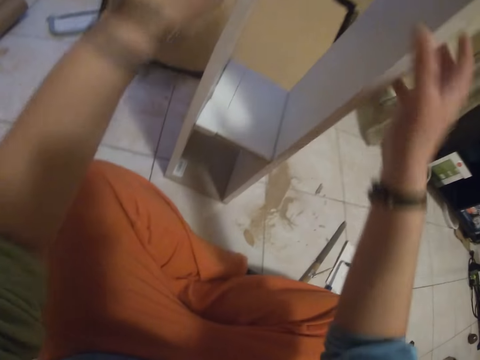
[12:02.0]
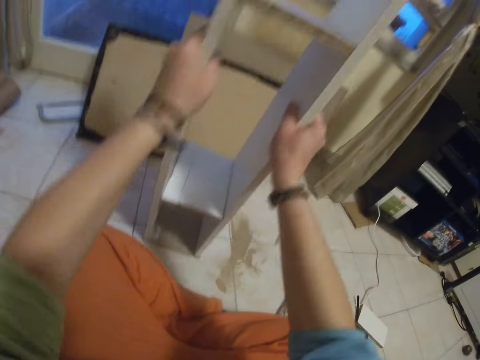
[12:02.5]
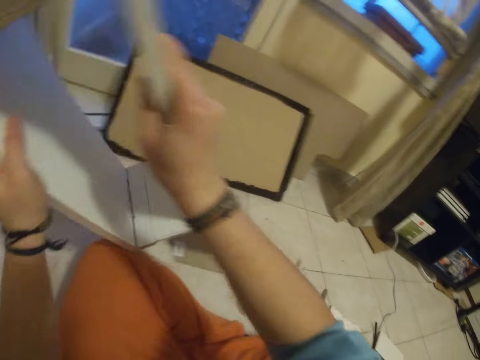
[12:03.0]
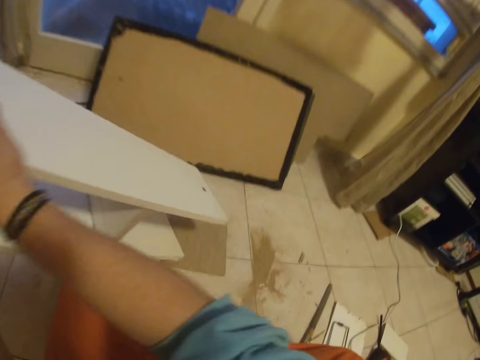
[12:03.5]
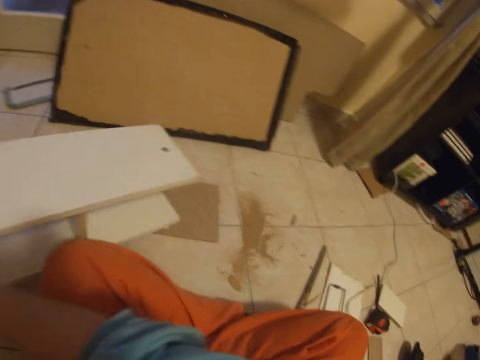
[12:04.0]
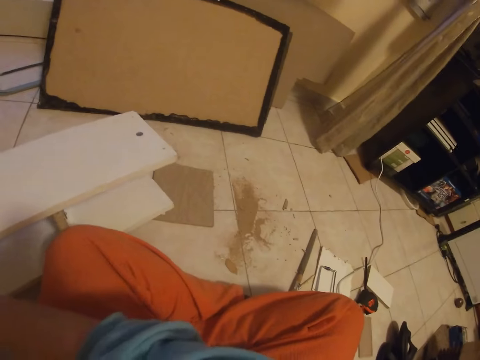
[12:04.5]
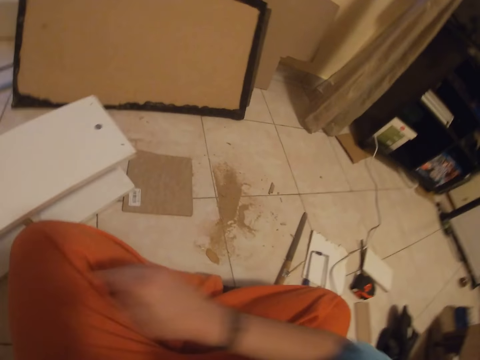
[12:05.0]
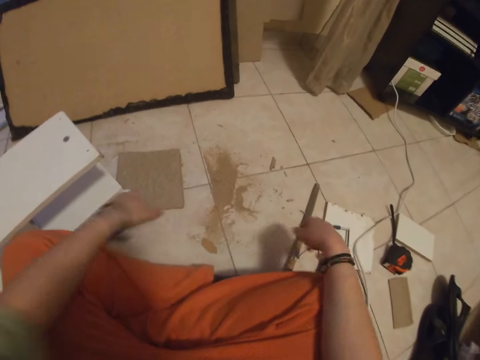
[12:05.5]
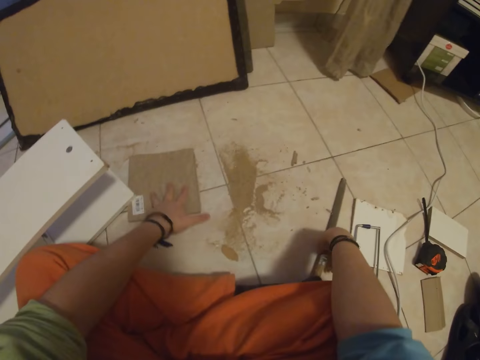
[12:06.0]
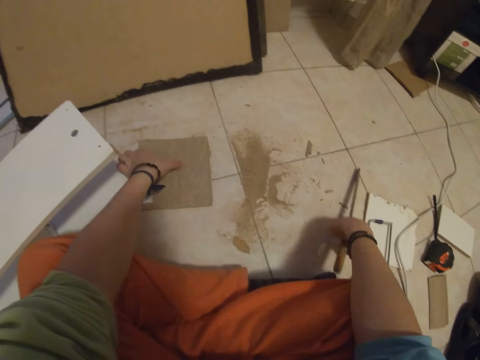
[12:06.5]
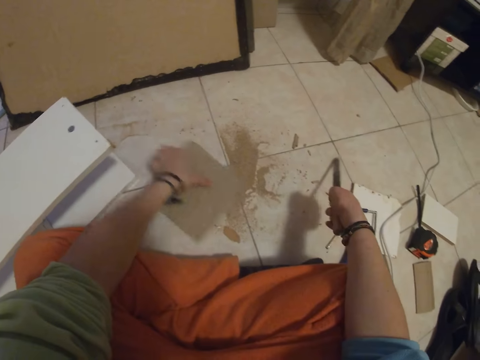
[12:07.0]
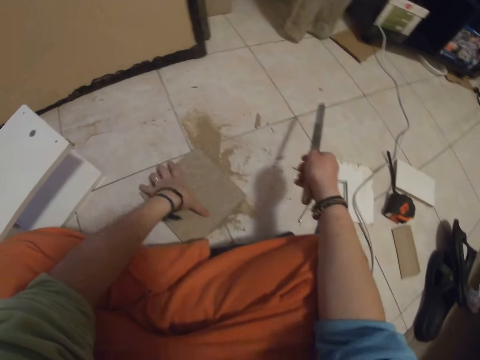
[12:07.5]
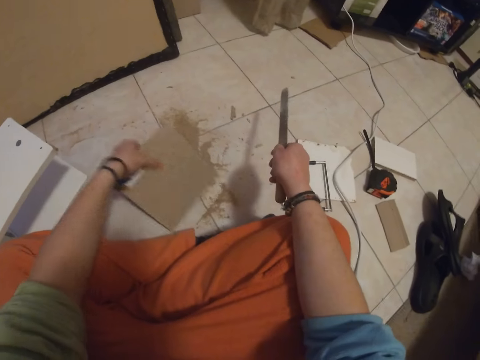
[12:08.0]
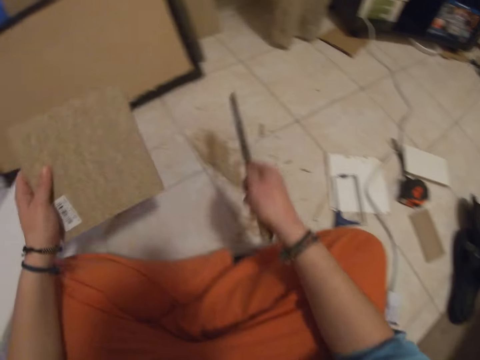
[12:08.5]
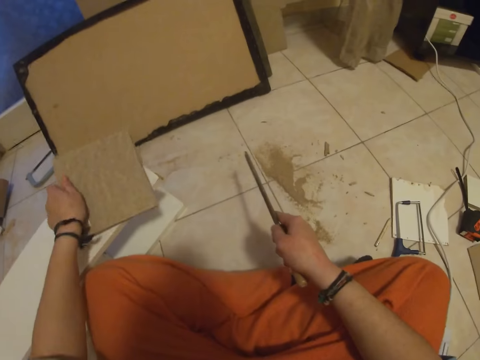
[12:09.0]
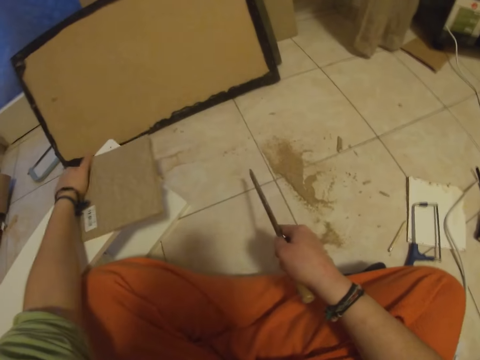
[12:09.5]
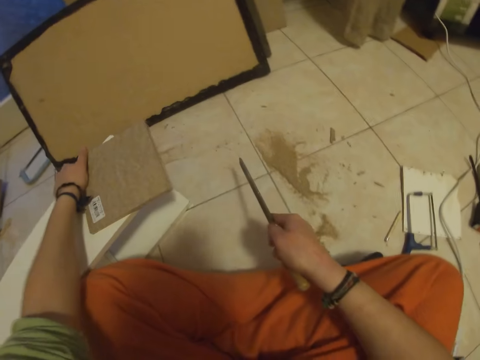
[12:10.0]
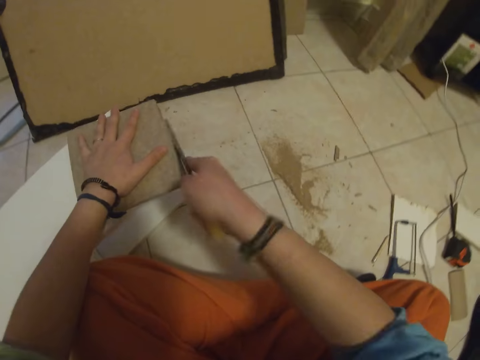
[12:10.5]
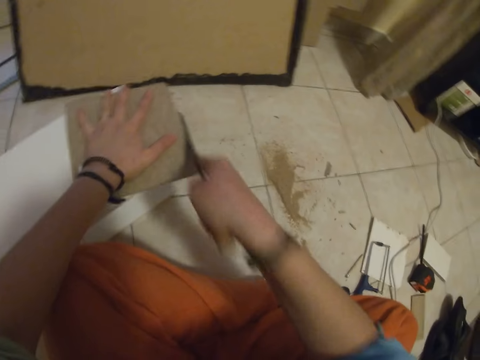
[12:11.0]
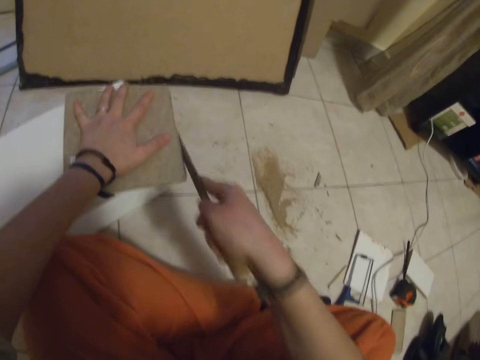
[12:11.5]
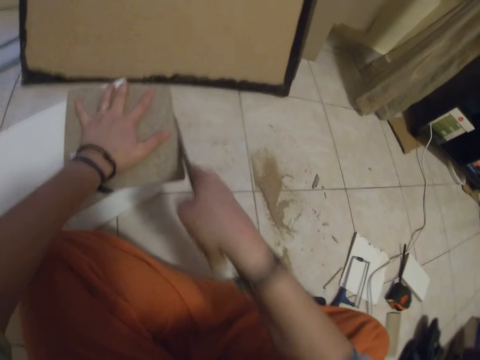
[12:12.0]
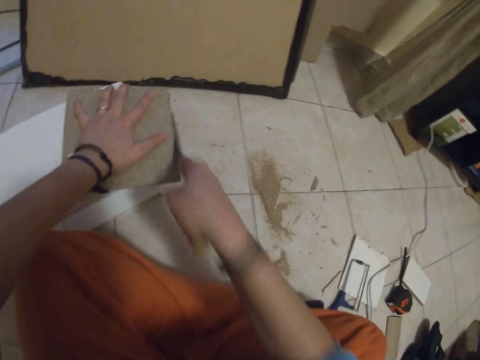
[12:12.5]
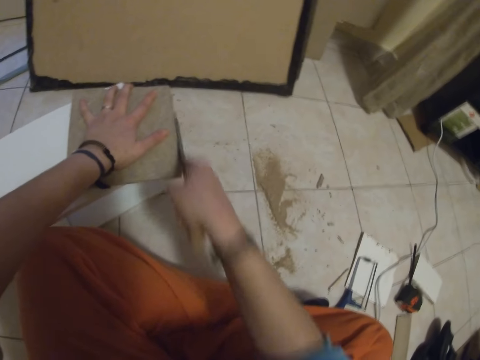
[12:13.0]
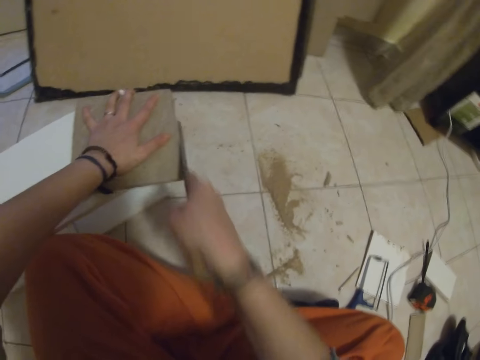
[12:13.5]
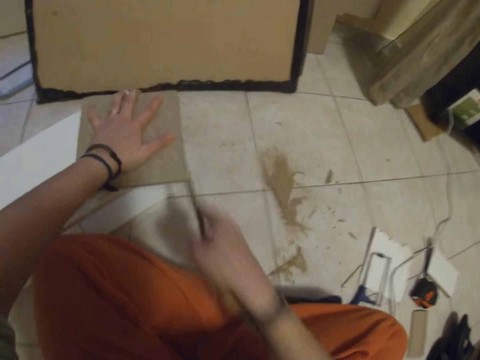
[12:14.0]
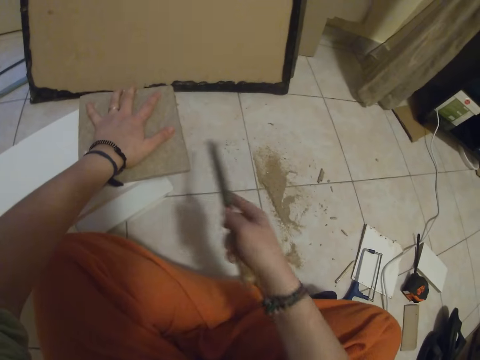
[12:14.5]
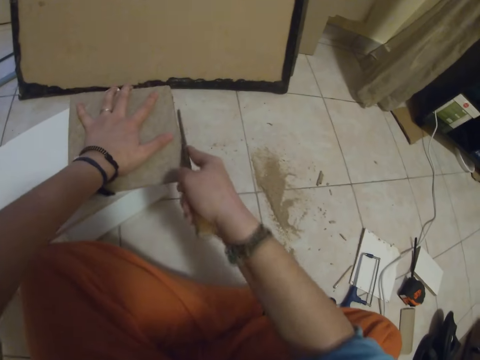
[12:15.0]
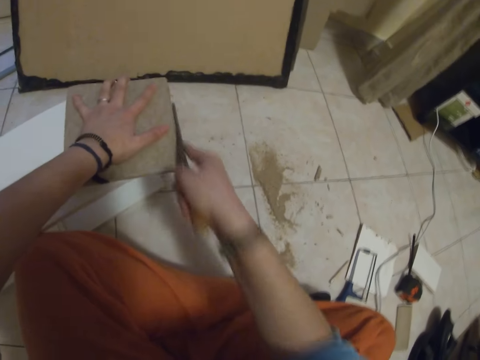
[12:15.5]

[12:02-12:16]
The camera wearer holds the rack or shelf. He lifts the rack from the piece of wood with his hands and places the rack on the floor with his hands. He picks the file or hand saw with his right hand. He picks the piece of wood with his left hand. He places the file on the rack with his left hand. He places the wood on the rack. He files the piece of wood with the file in his right hand.

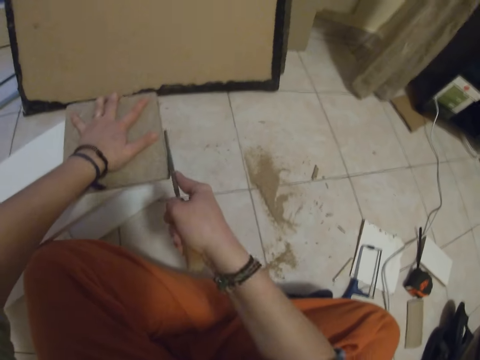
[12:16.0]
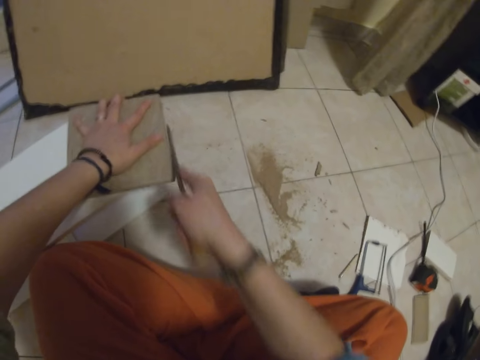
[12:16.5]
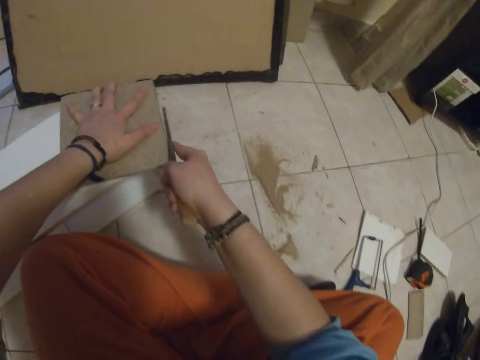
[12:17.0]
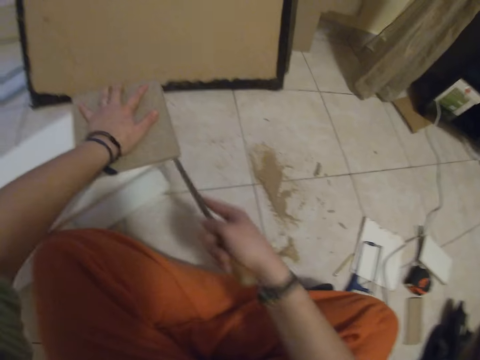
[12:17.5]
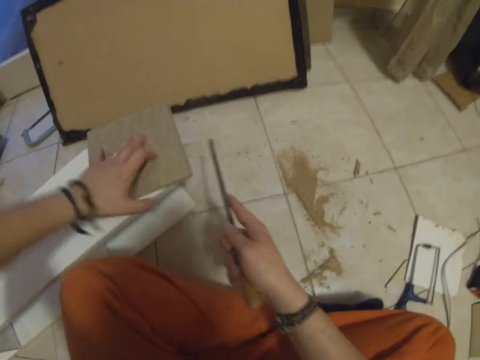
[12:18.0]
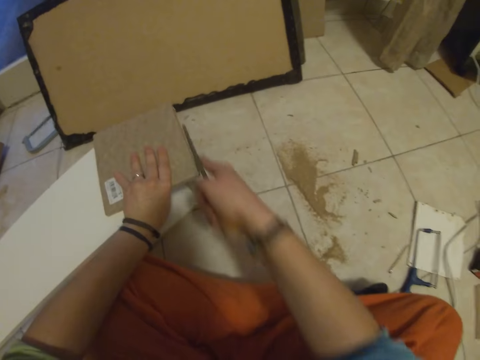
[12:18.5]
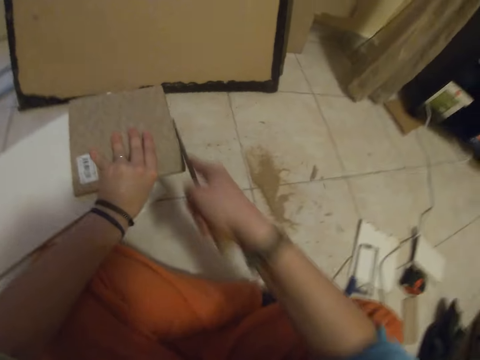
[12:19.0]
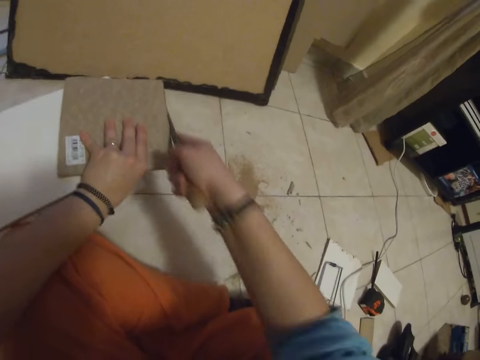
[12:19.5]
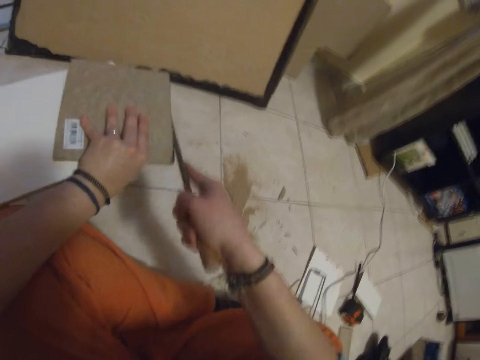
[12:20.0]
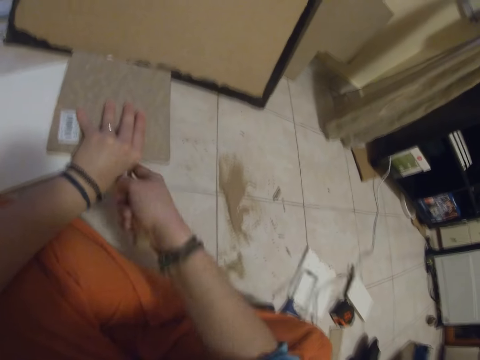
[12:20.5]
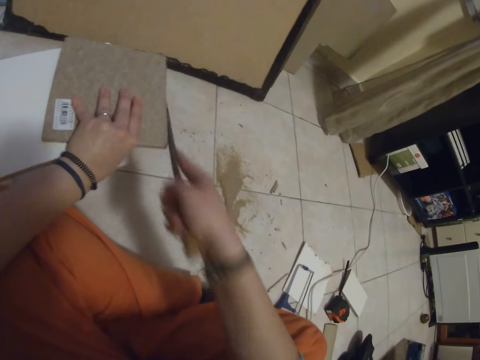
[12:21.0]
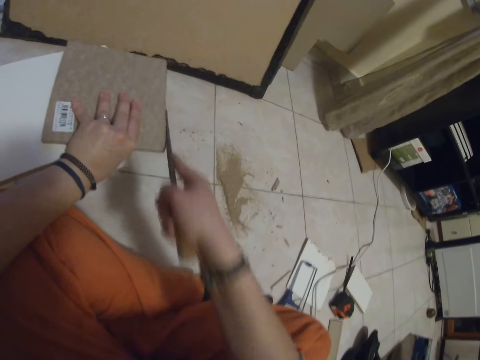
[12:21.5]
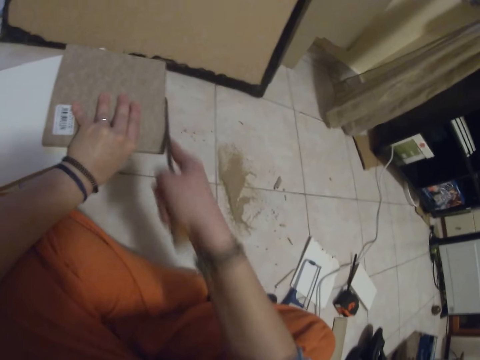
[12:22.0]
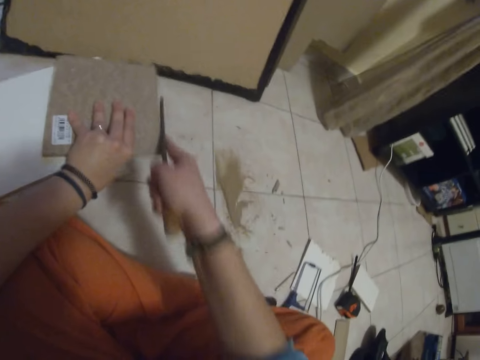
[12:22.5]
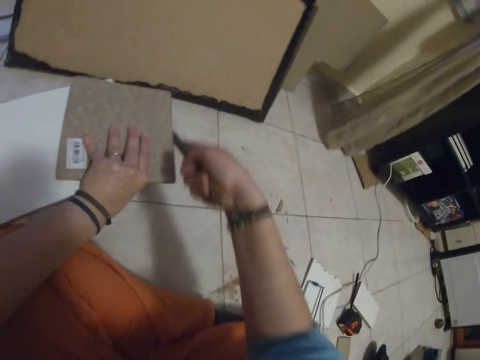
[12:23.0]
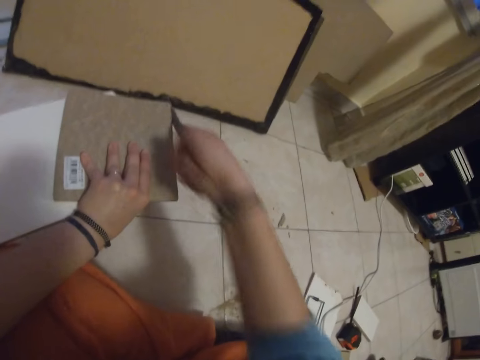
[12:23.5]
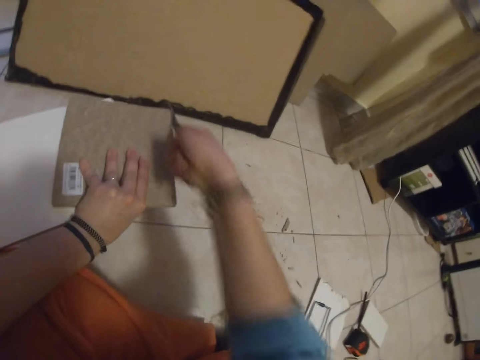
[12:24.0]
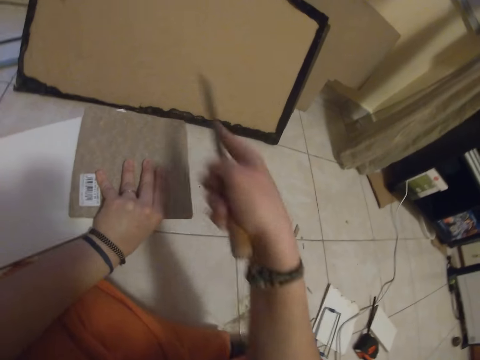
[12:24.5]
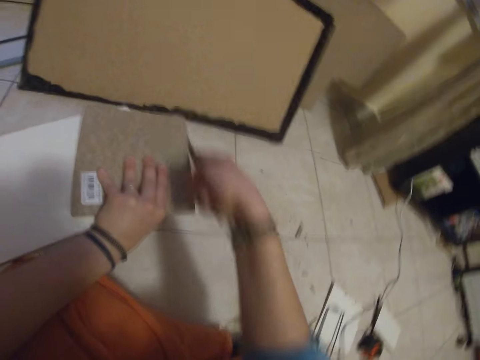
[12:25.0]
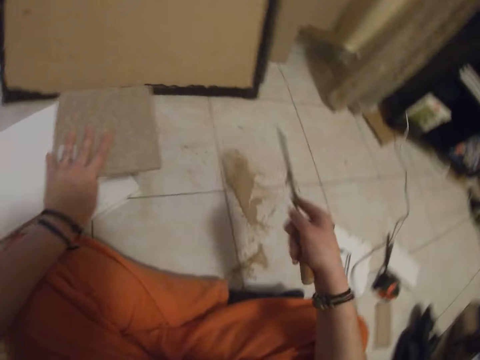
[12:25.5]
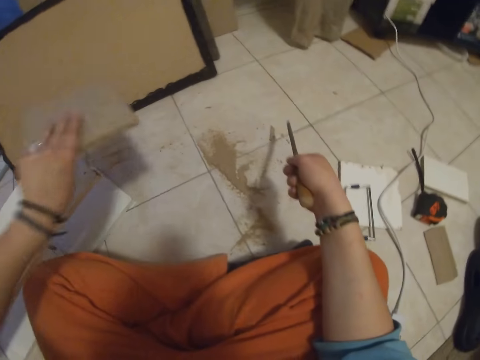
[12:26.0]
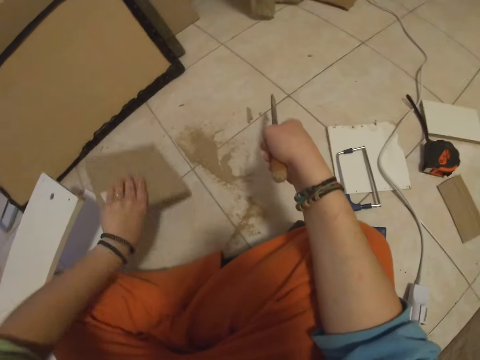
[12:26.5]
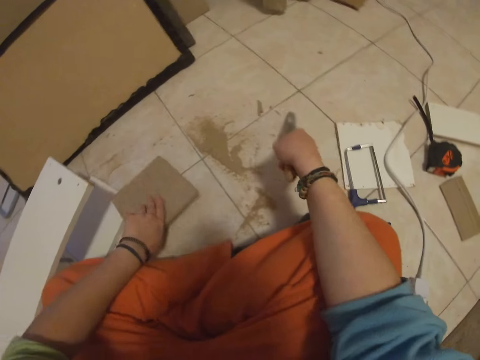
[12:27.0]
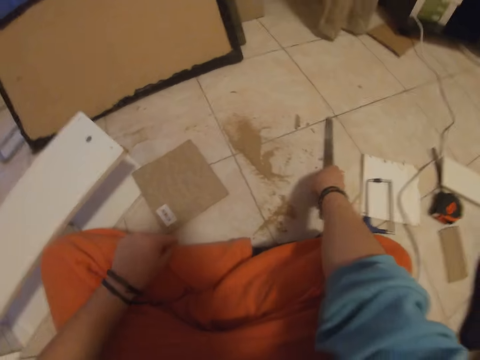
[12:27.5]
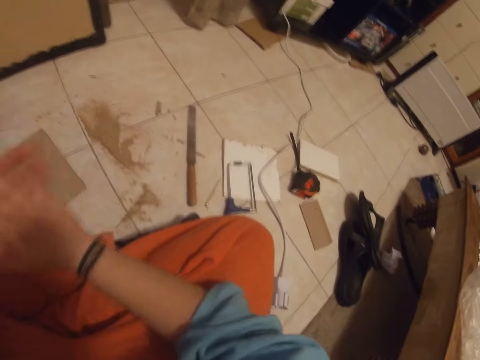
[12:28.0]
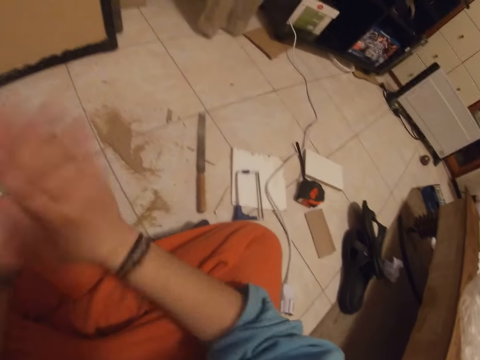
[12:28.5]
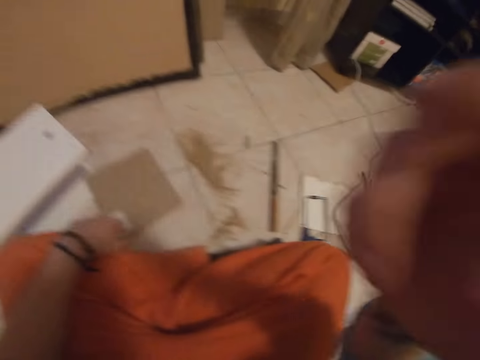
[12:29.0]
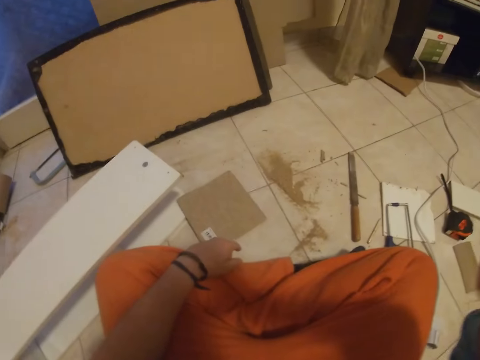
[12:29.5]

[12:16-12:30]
The camera wearer lifts the wood. He taps the piece of wood on the floor with his left hand. He places the file on the floor with his right hand. He places the piece of wood on the floor with his left hand. He taps his palms together. He rubs his hand.
